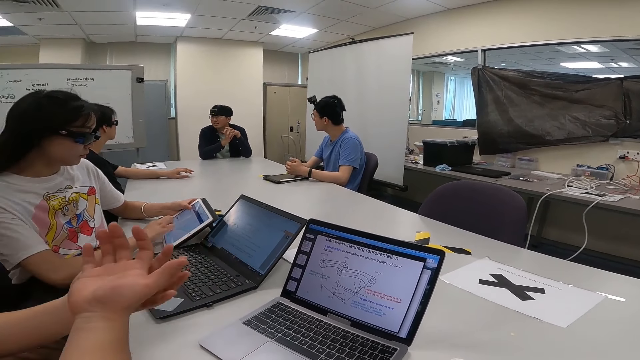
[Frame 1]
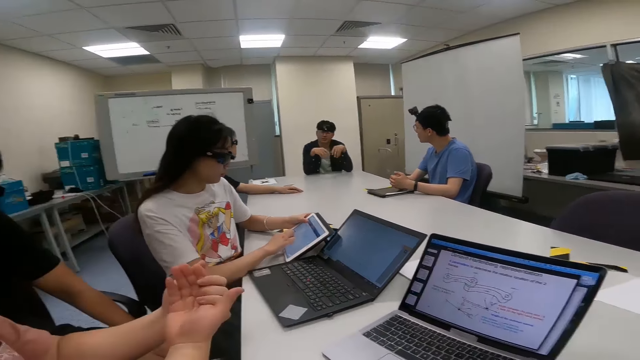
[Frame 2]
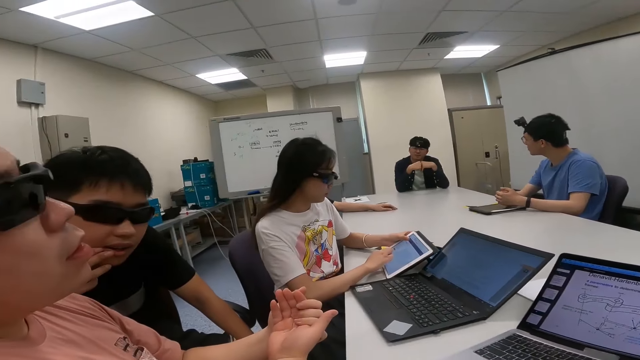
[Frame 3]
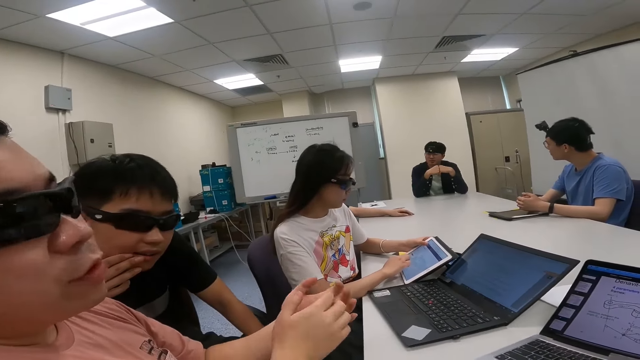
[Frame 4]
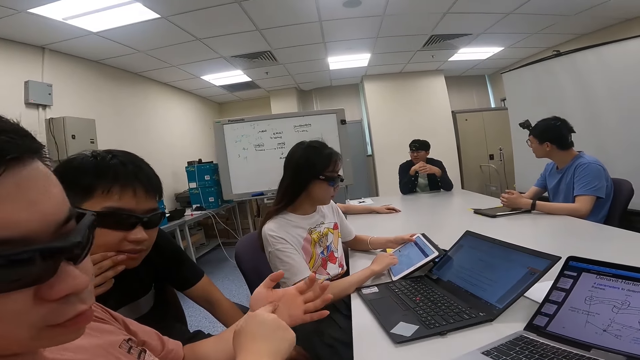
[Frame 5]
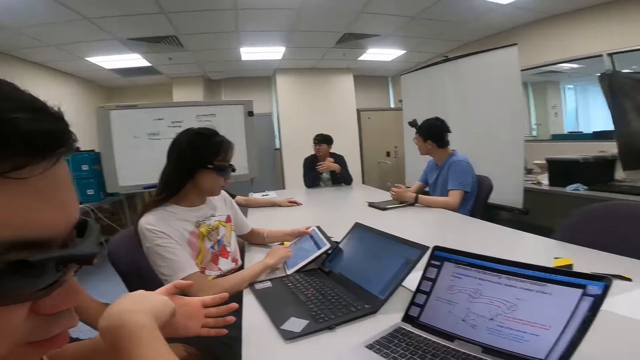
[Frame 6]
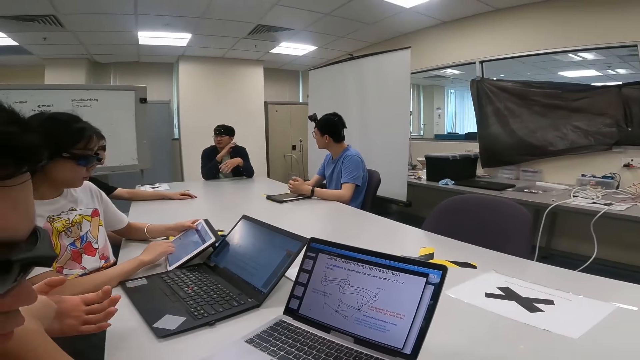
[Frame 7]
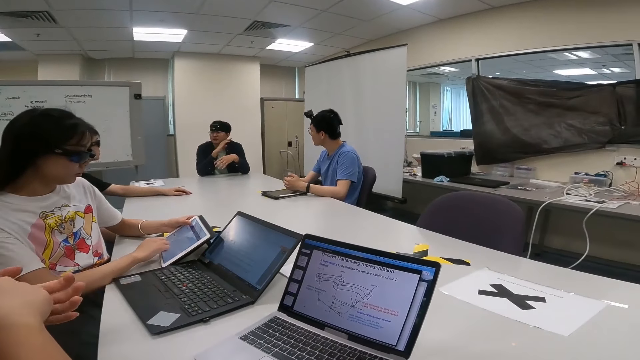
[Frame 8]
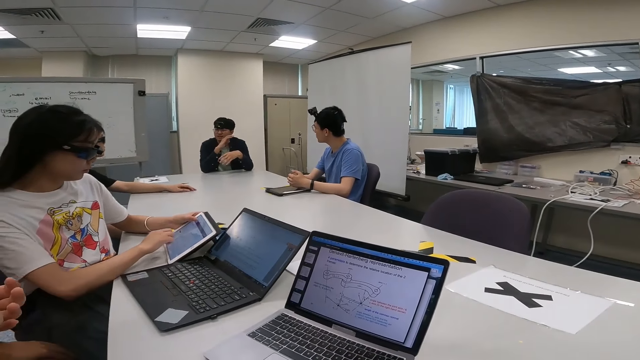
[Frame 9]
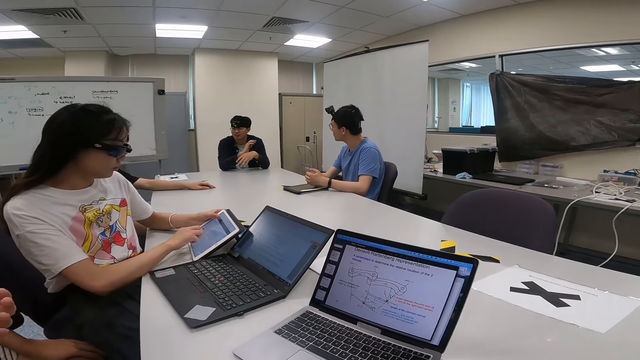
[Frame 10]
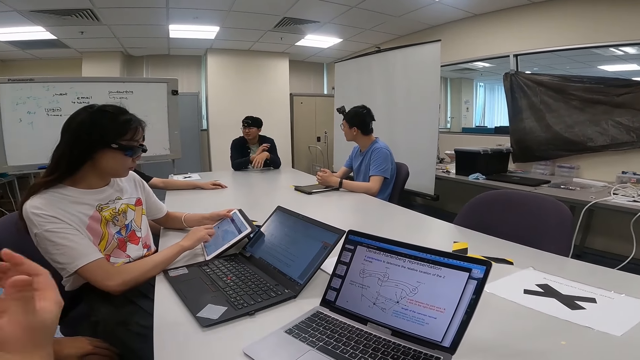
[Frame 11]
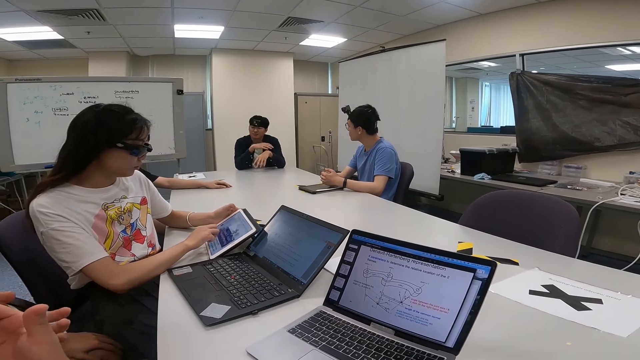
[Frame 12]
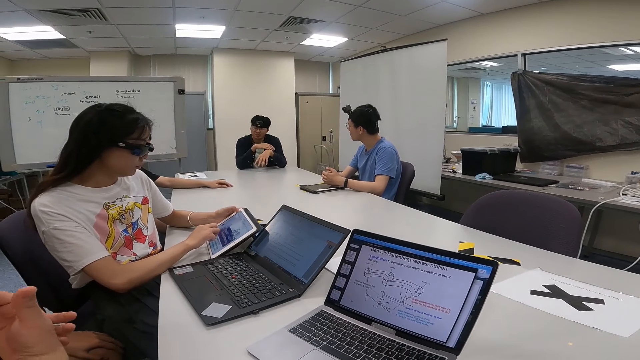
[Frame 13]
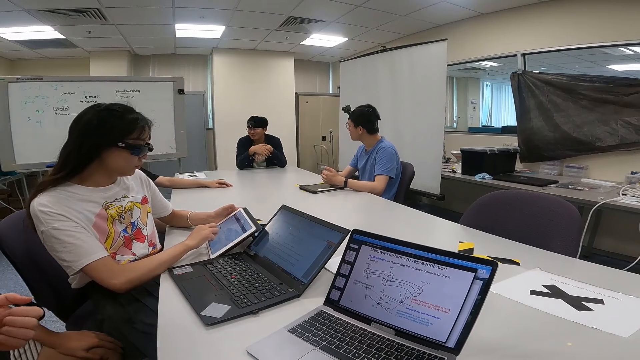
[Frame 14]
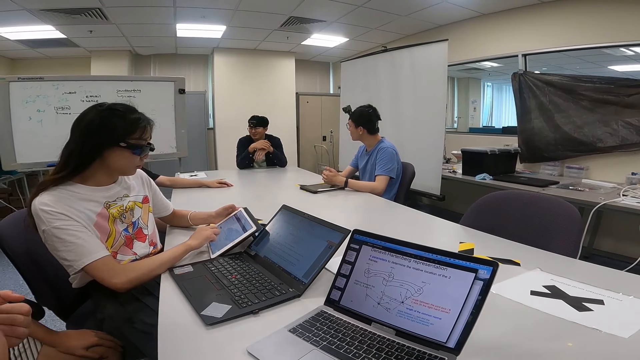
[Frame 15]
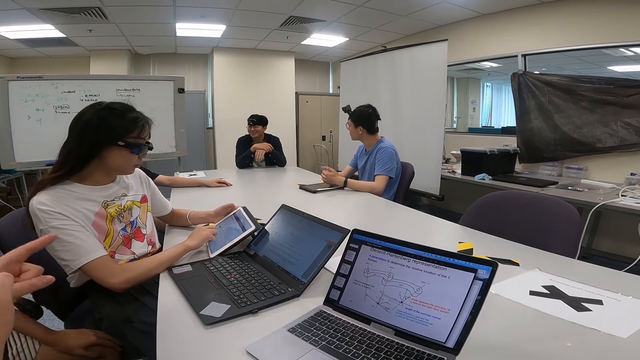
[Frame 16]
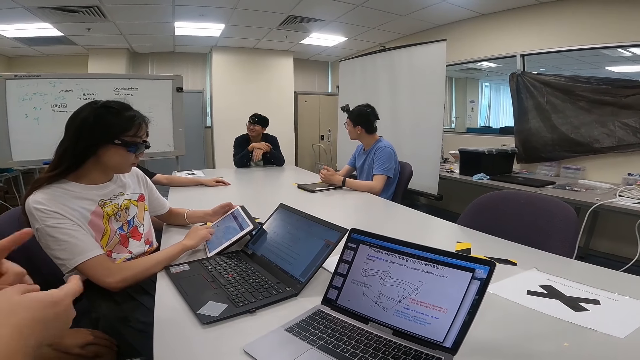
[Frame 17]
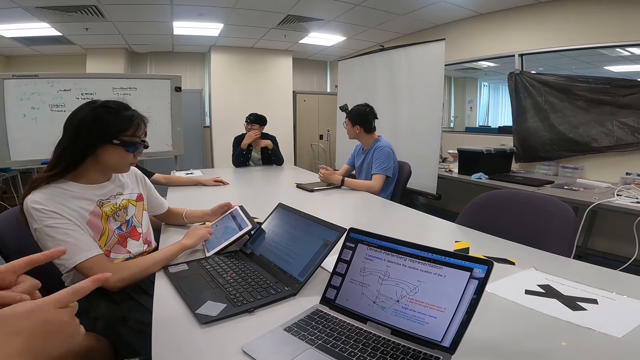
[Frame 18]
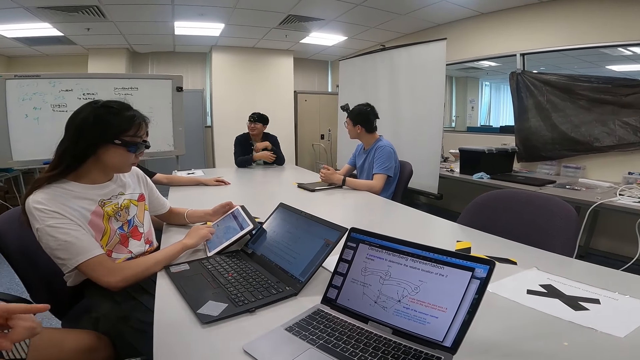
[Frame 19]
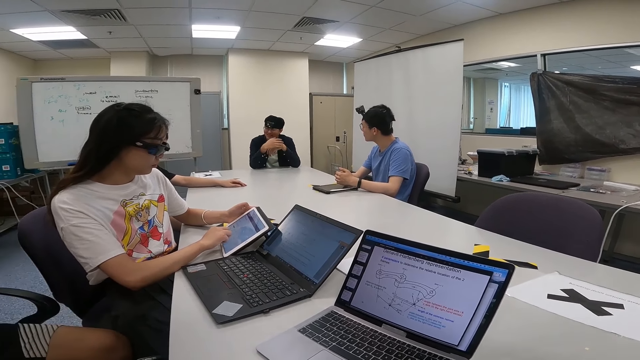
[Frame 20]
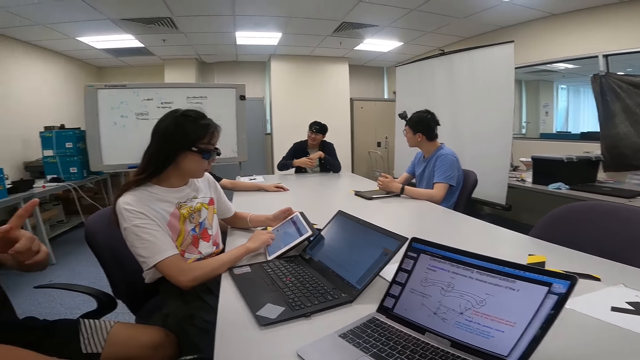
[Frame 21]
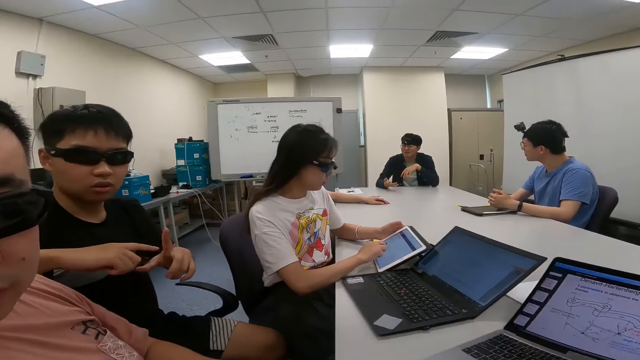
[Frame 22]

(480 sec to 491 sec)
A woman operates the tablet.

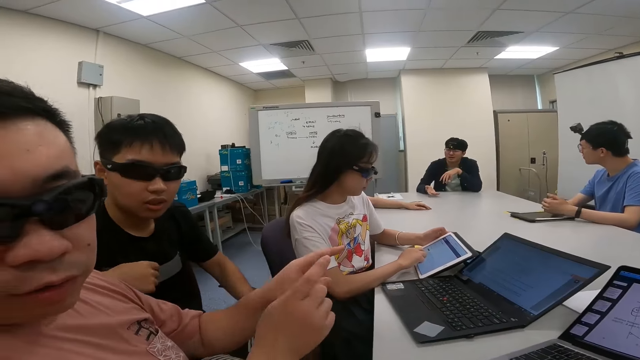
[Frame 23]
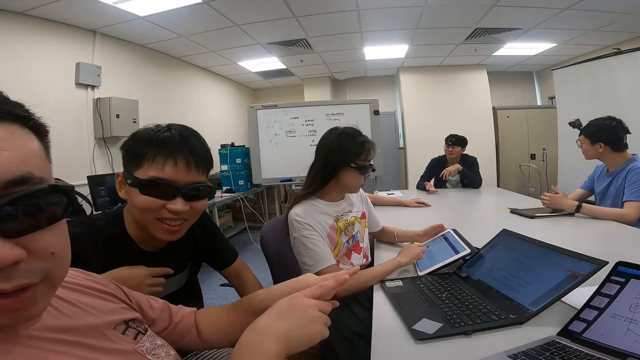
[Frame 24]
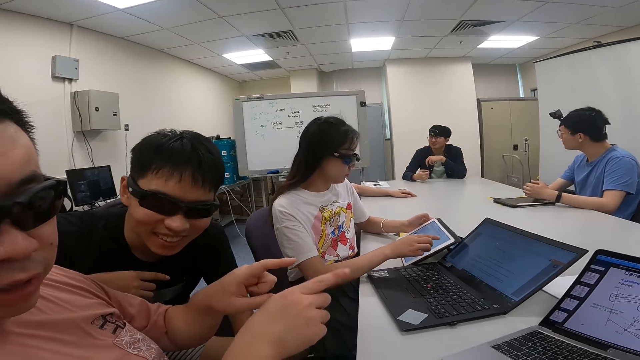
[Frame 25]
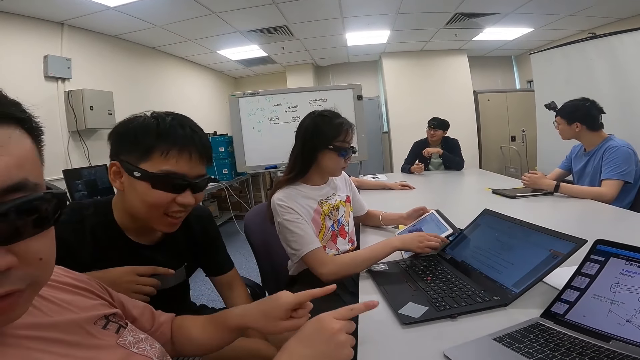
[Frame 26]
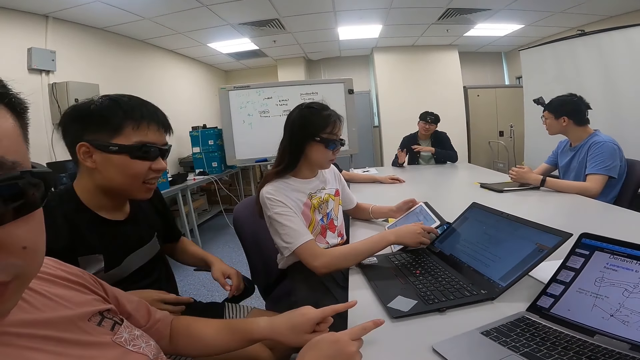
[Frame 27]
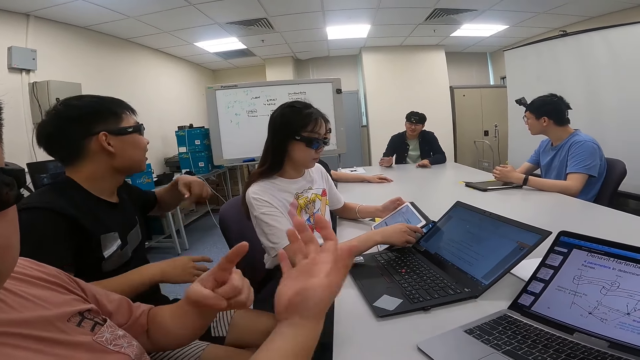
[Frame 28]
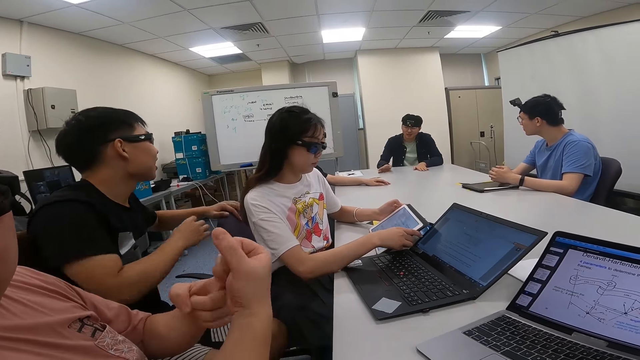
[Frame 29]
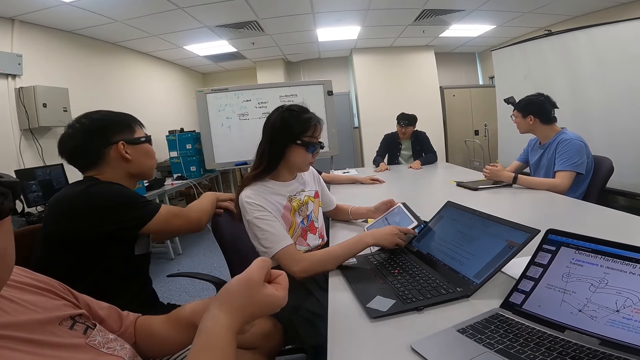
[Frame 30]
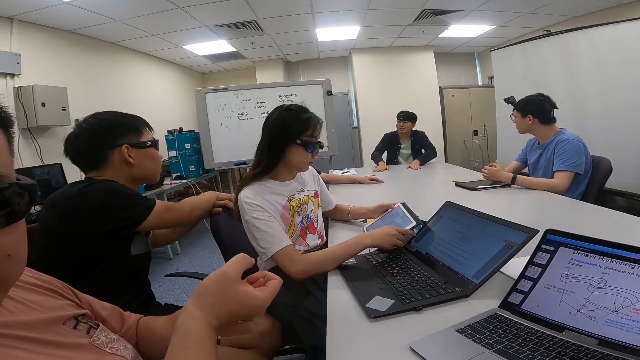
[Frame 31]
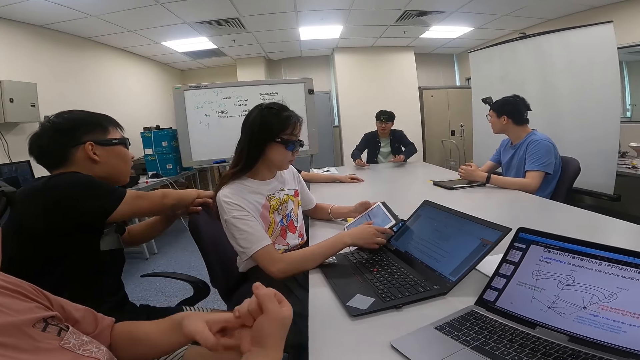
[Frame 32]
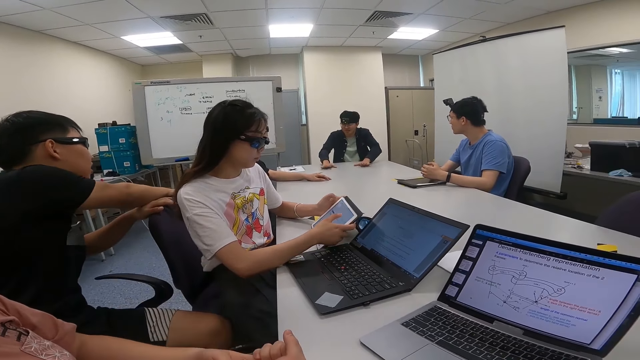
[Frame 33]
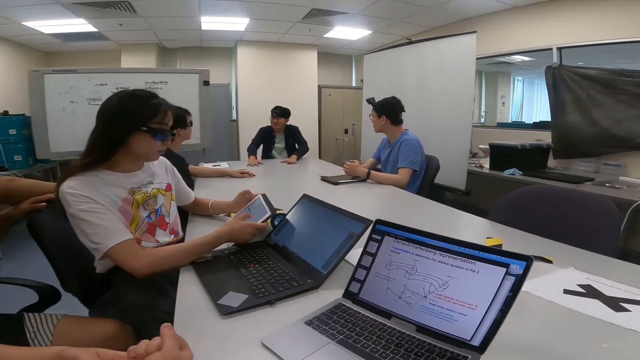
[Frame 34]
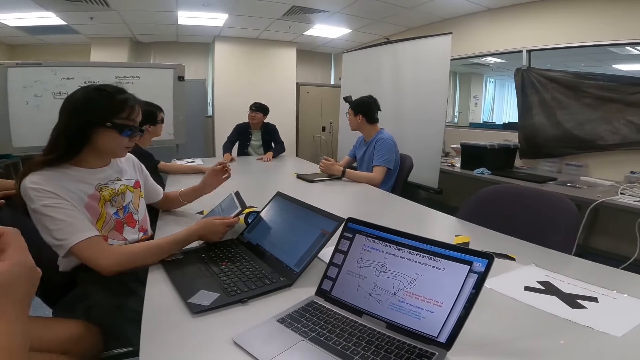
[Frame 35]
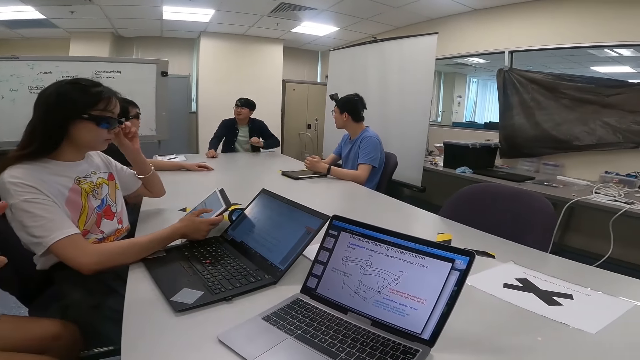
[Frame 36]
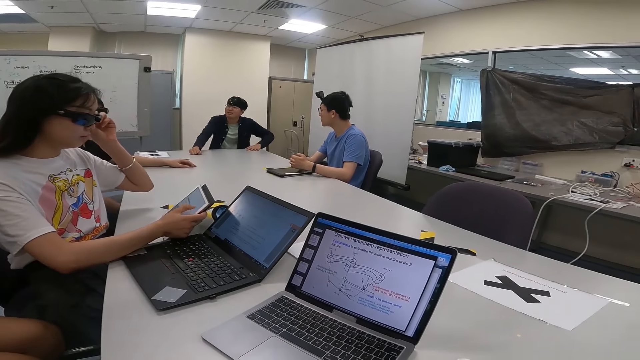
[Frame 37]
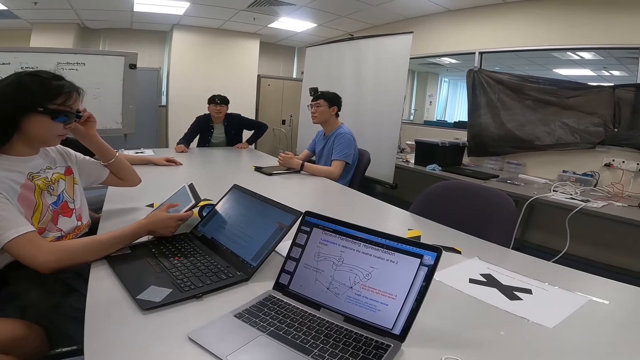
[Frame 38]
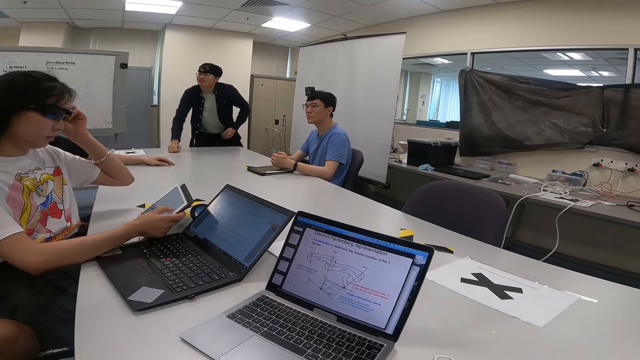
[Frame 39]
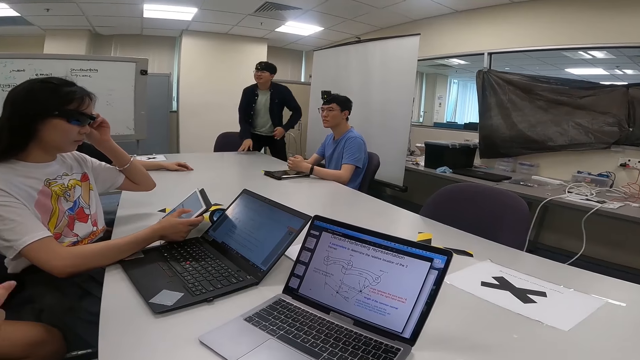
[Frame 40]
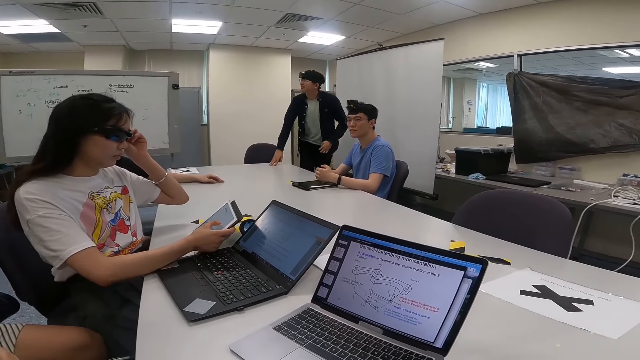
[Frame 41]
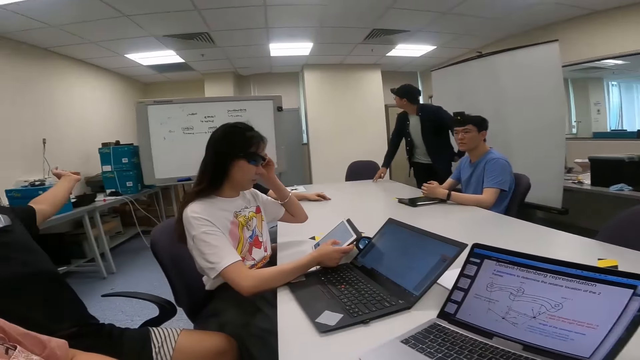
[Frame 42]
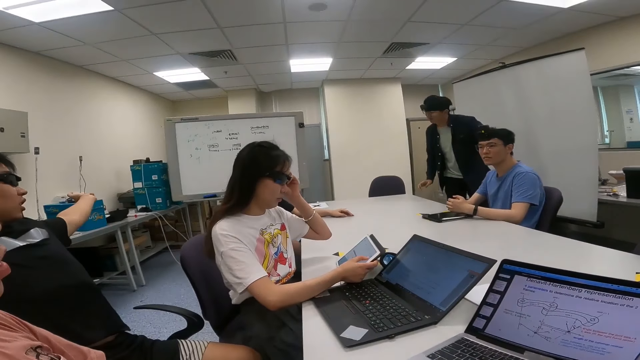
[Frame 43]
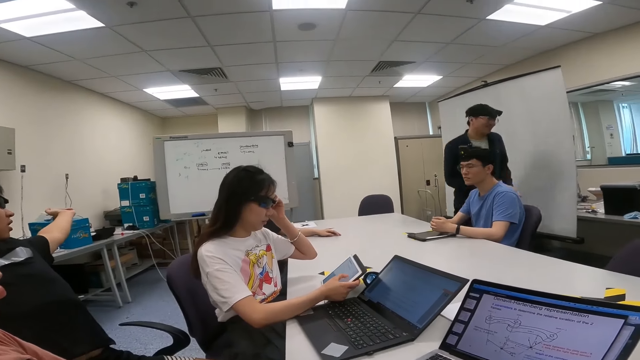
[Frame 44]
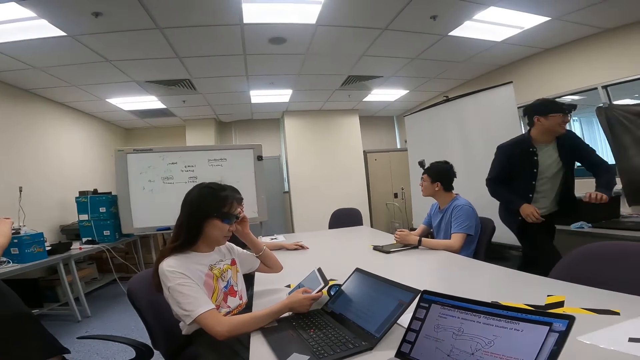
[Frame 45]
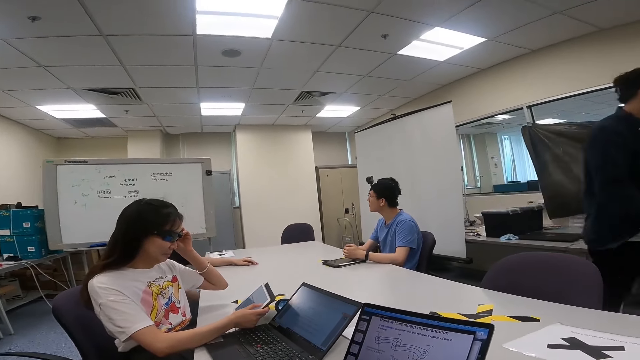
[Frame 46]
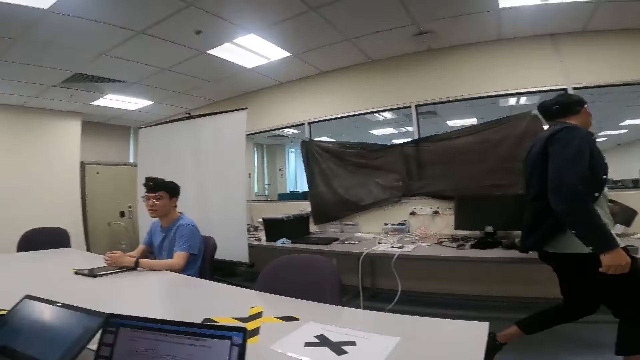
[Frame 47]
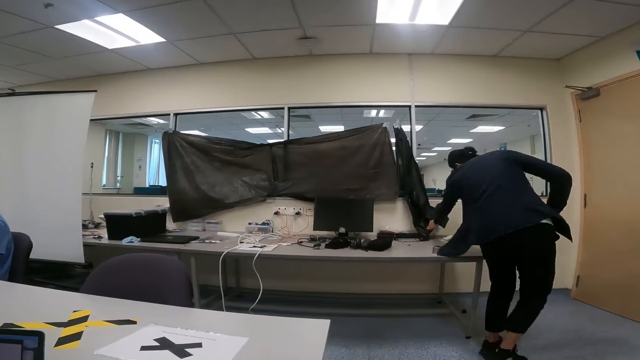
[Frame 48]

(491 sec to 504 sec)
A man turns to the left. Another man walks. A man stands up. The first man stretches. The man who stood up walks in the house.
